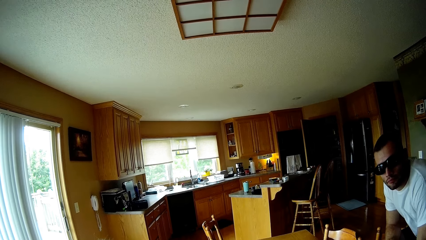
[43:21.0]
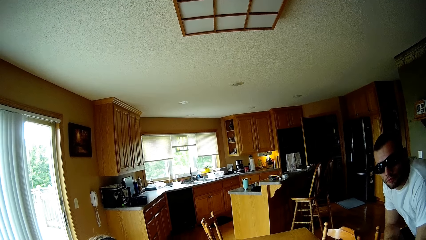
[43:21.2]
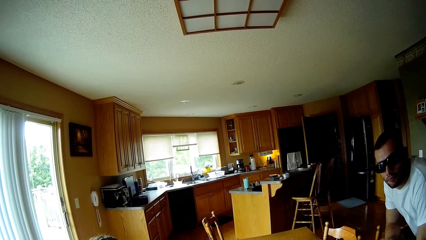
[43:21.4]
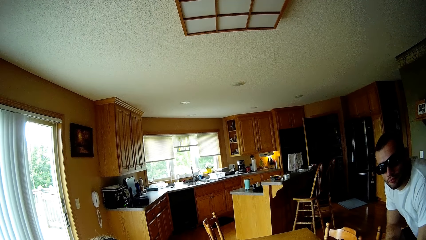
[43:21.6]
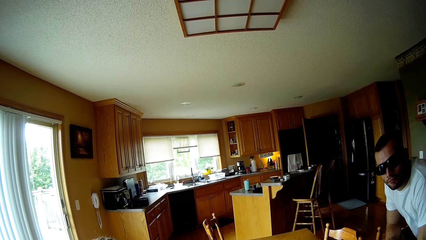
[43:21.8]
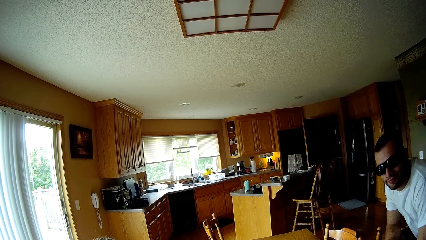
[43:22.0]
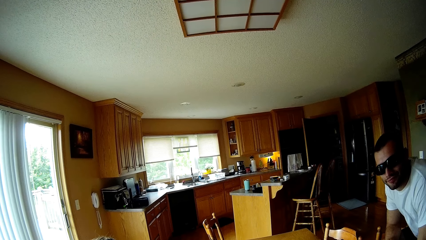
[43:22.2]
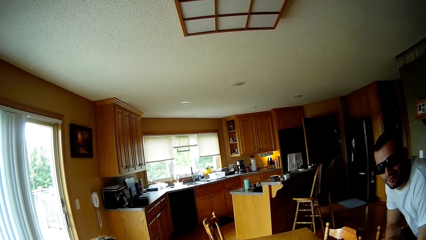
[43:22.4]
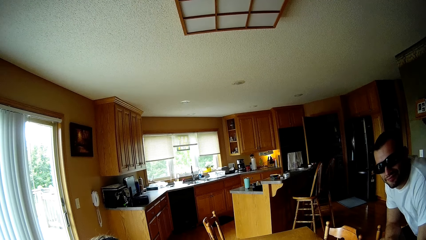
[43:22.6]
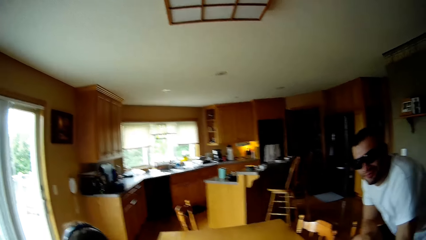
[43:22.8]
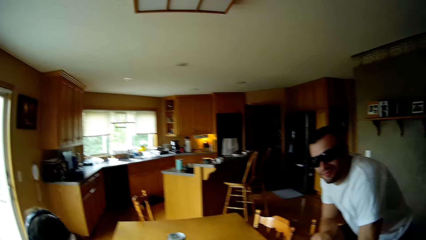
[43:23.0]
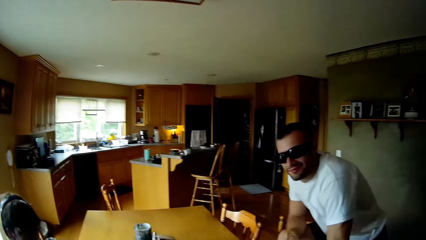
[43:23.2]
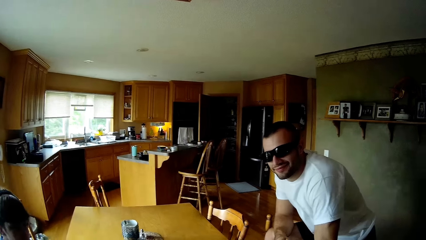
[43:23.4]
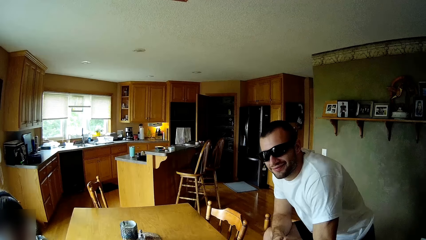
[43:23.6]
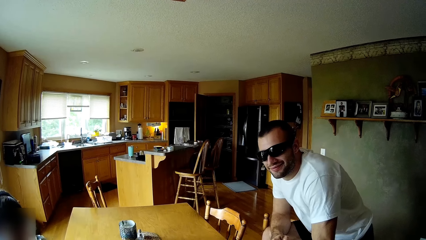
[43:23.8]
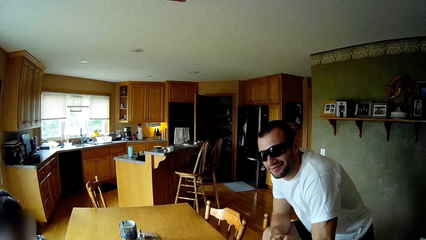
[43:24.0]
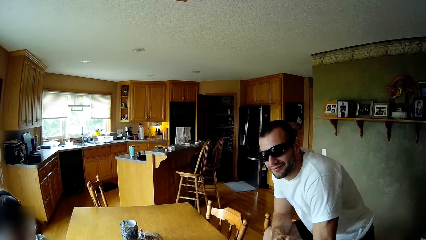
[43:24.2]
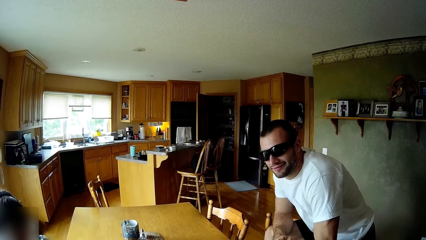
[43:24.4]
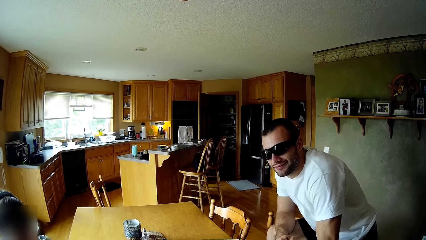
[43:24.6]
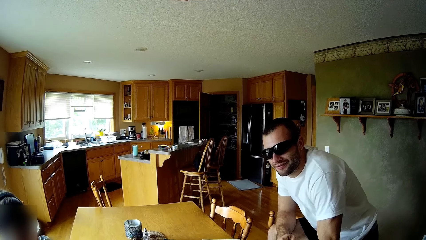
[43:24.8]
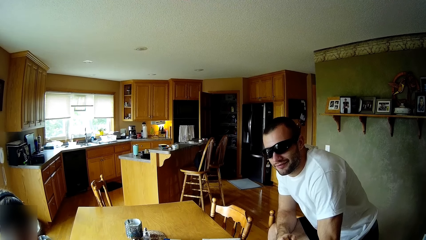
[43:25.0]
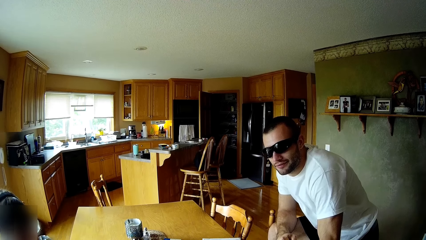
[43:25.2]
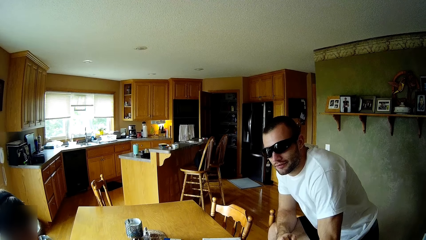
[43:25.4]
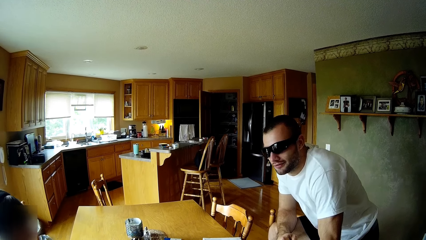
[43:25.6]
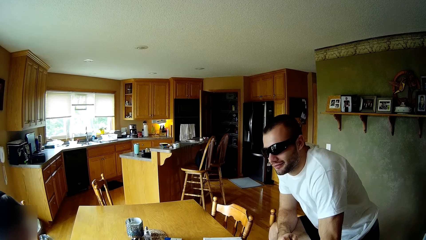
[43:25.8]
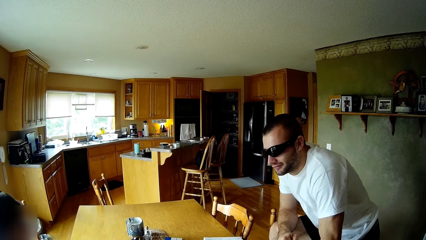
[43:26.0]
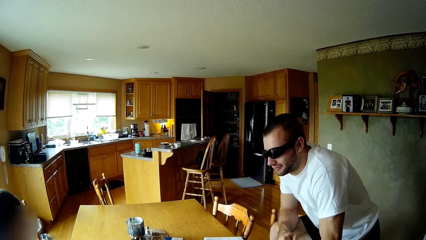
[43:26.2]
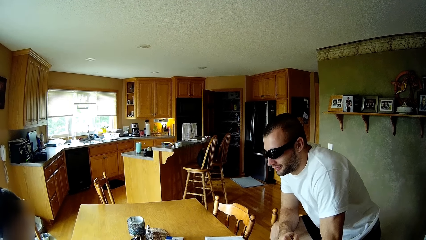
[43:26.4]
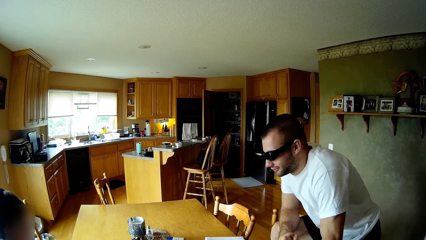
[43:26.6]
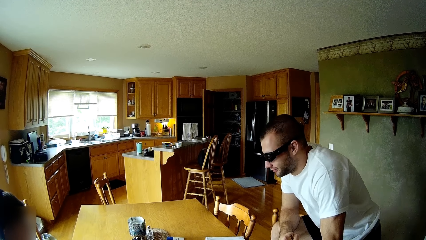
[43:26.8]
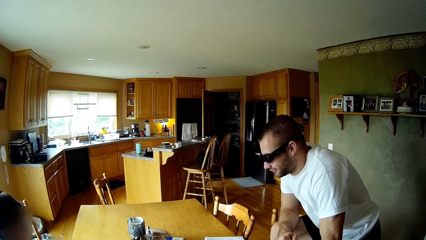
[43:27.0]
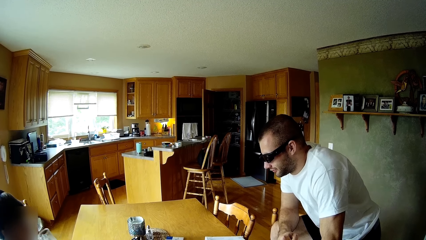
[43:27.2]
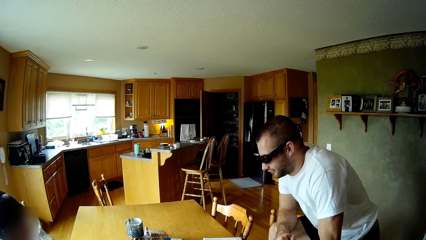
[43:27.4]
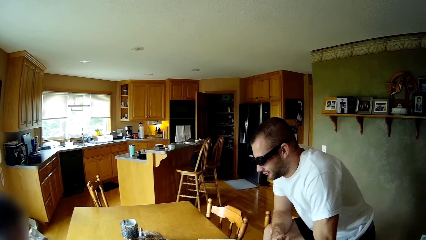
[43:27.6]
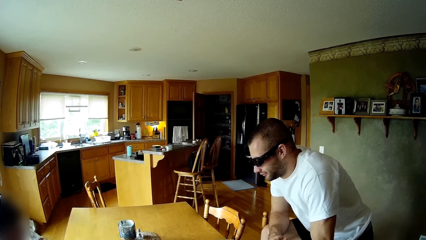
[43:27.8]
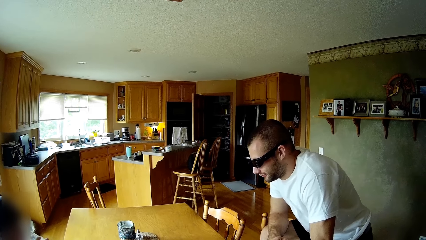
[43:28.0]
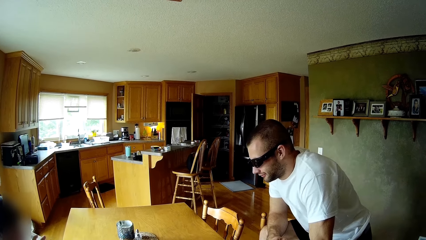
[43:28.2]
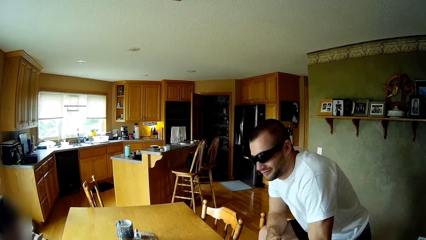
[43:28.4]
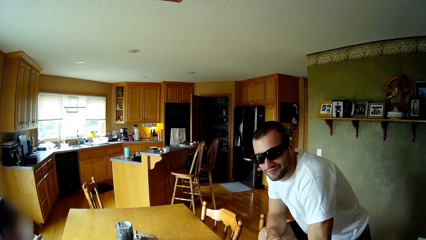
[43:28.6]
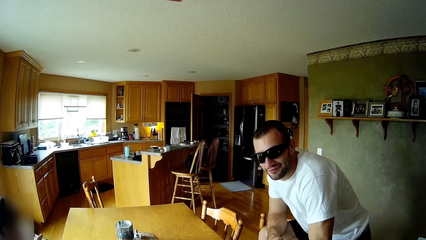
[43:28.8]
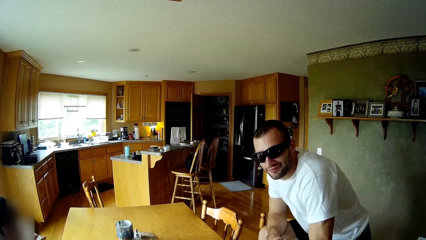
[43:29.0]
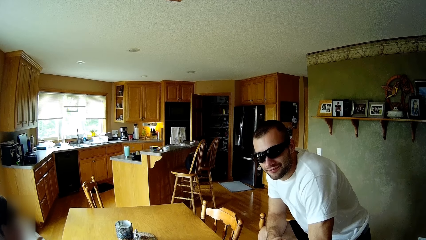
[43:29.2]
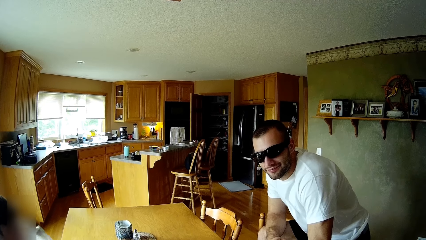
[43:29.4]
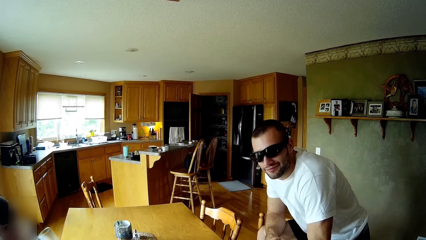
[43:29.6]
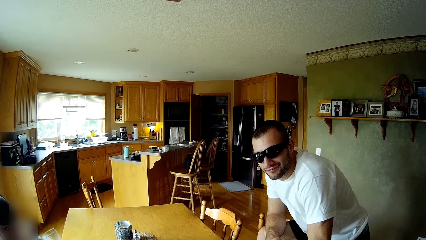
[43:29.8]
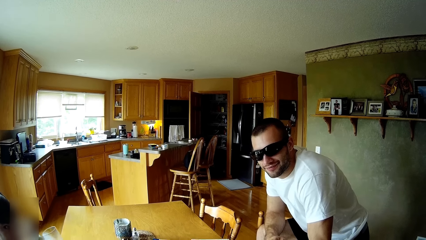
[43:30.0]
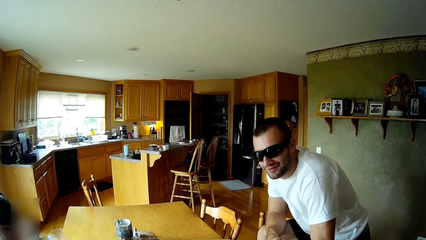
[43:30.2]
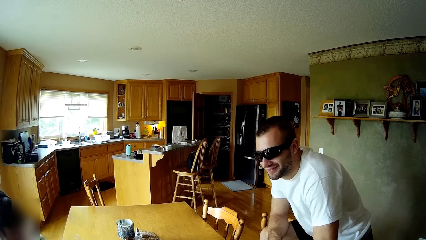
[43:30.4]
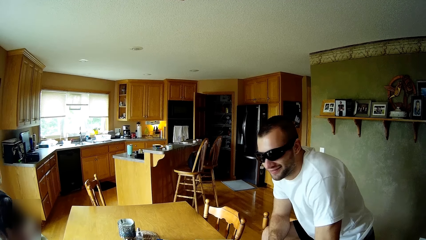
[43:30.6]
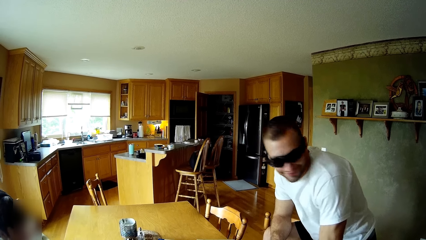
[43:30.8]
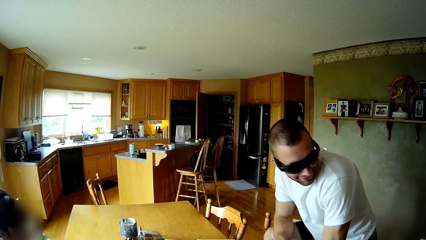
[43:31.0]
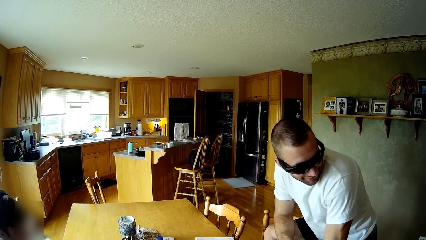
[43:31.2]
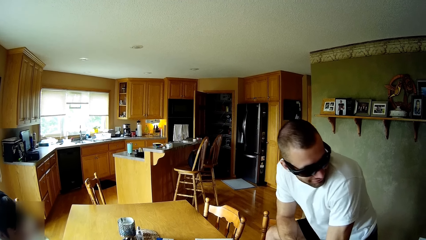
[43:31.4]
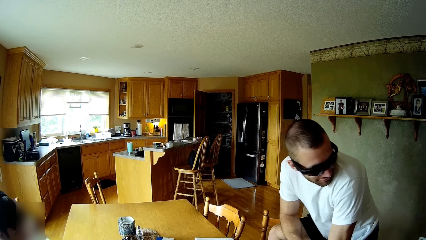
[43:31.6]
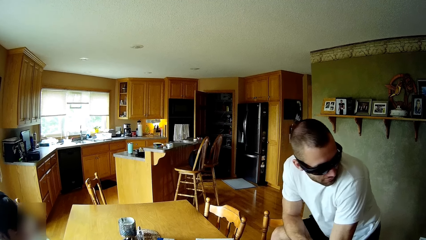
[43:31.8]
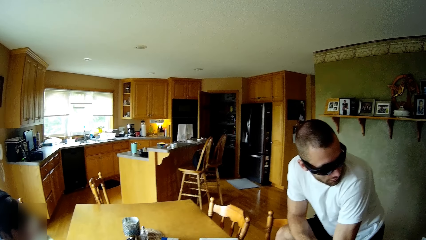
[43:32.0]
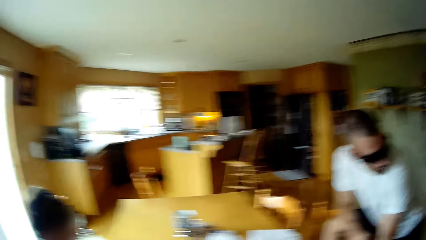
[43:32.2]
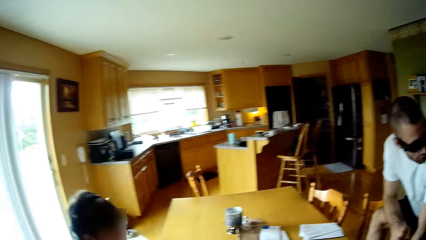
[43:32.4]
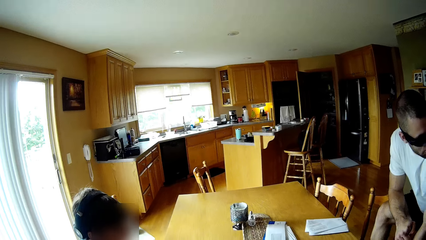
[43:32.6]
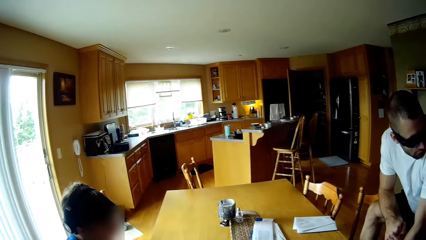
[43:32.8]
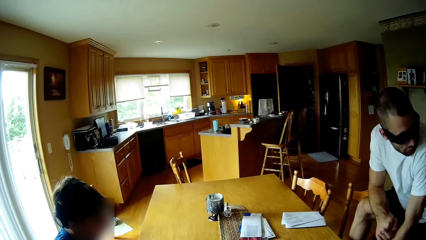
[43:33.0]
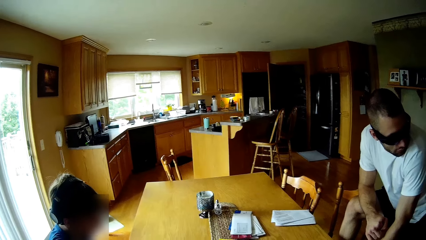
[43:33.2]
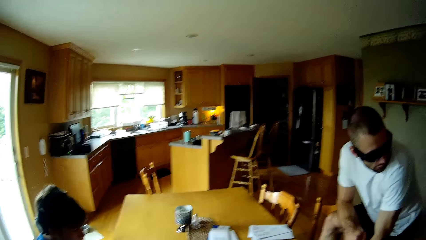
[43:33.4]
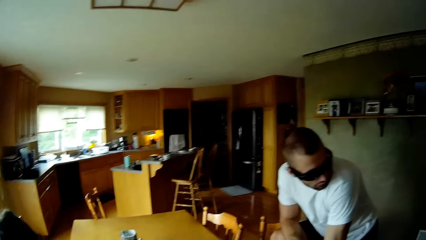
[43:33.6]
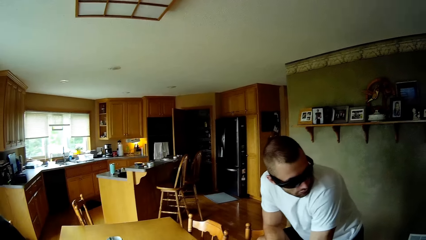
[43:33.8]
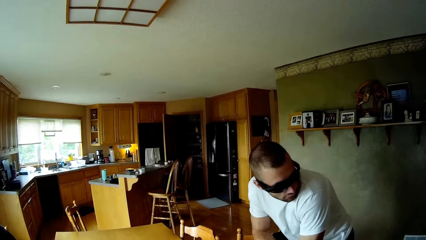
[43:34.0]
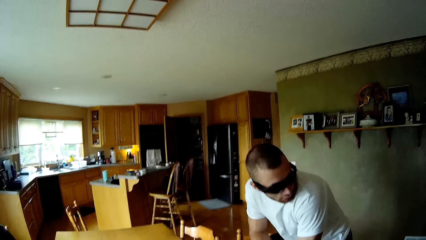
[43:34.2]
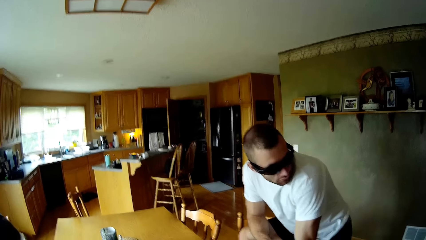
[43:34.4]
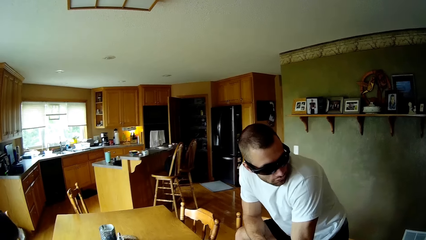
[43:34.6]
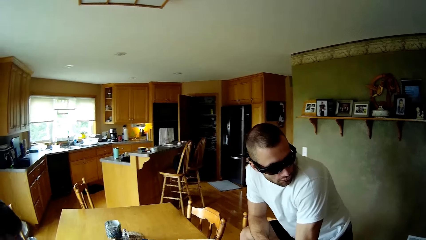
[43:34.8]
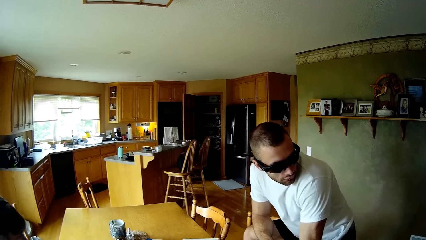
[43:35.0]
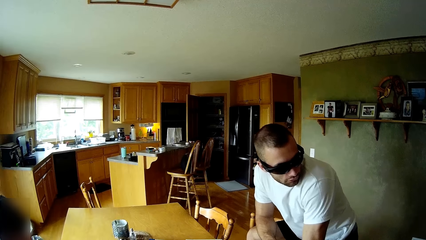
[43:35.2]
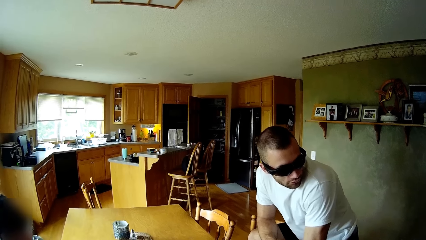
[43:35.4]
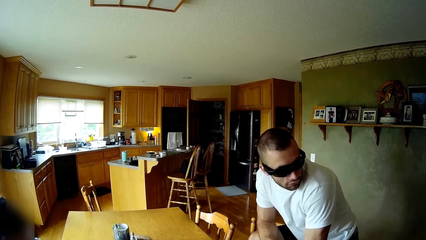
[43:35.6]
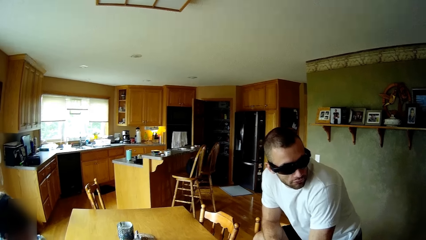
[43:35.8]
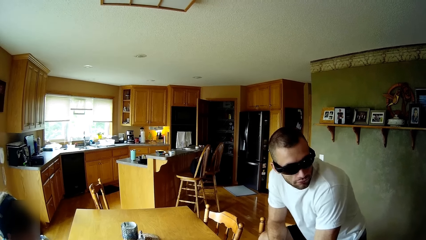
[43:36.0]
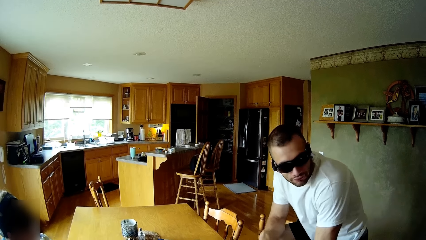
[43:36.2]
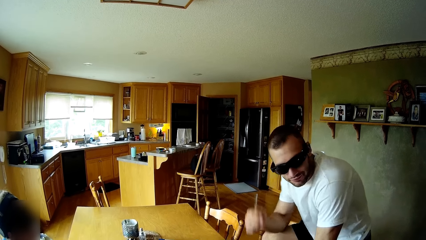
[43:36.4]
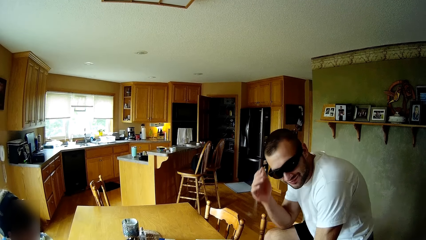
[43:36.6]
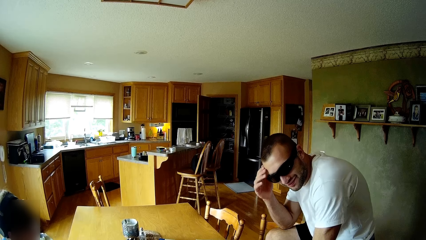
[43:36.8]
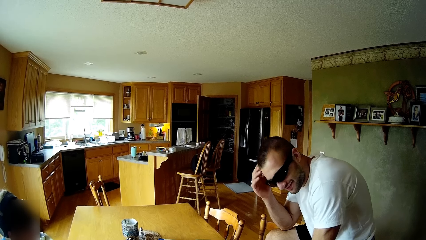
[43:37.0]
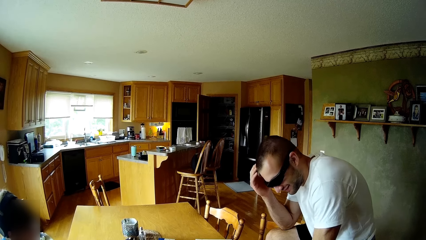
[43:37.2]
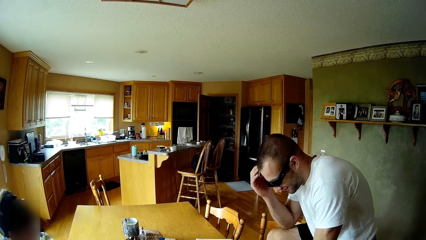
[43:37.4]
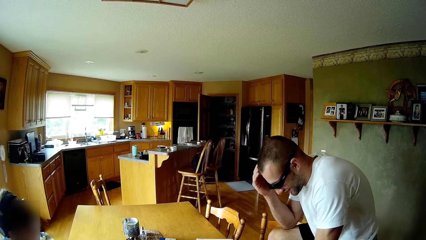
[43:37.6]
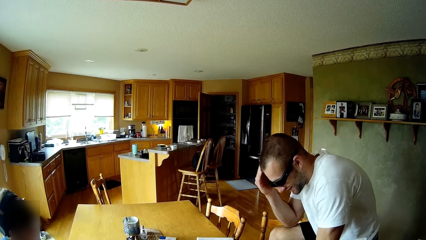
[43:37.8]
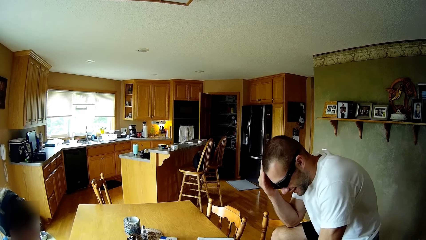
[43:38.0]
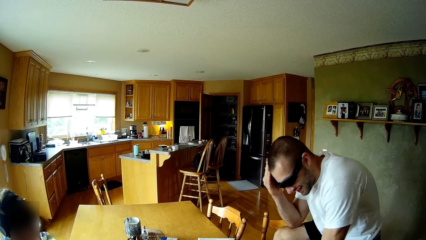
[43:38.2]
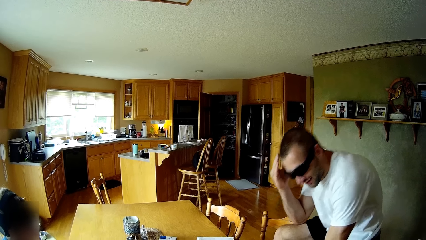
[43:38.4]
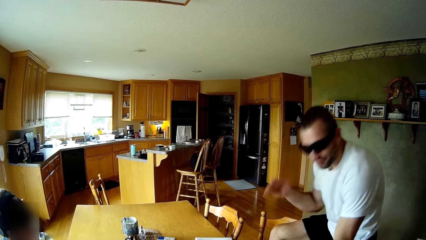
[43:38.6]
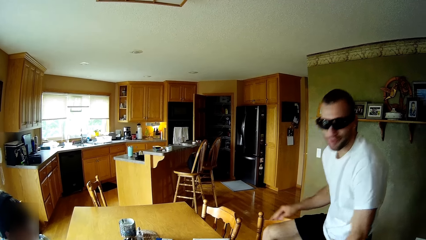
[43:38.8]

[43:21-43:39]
The camera wearer talks to a person. Another person looks at the camera wearer.
